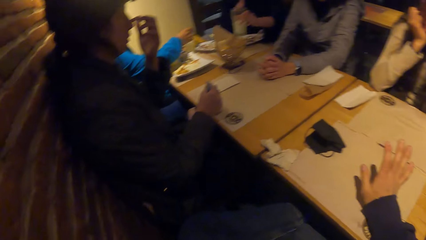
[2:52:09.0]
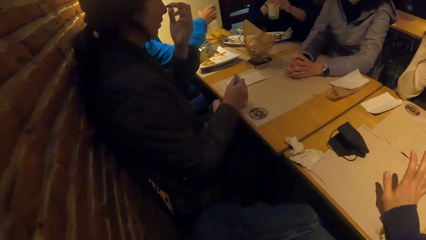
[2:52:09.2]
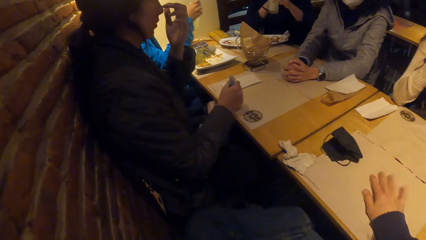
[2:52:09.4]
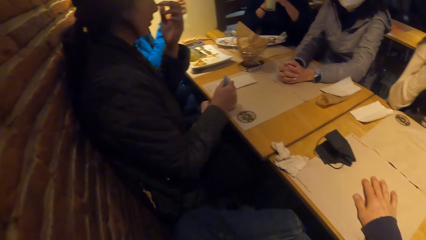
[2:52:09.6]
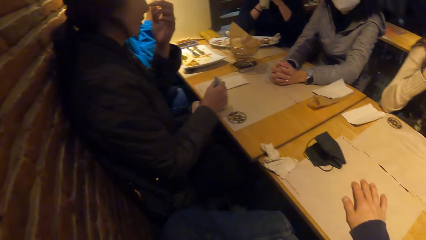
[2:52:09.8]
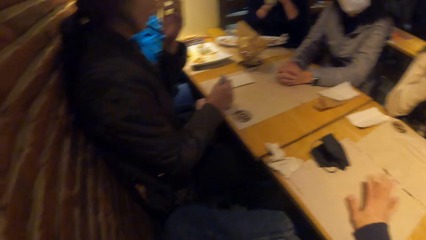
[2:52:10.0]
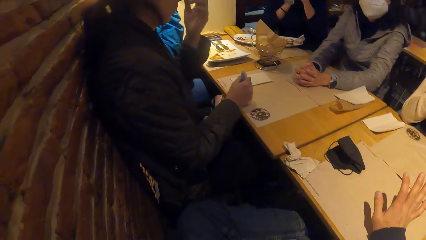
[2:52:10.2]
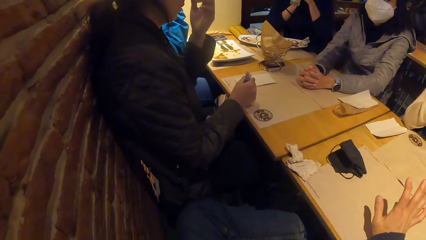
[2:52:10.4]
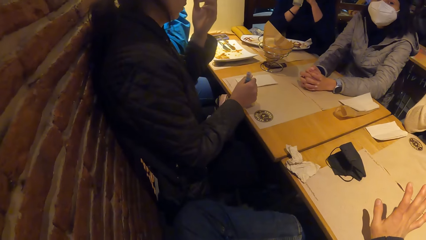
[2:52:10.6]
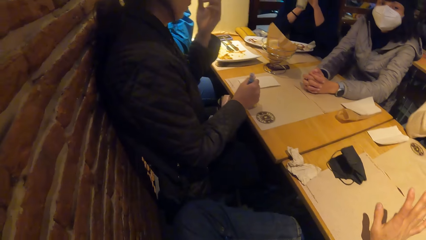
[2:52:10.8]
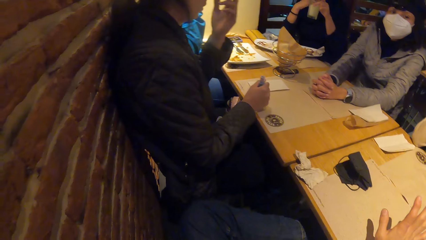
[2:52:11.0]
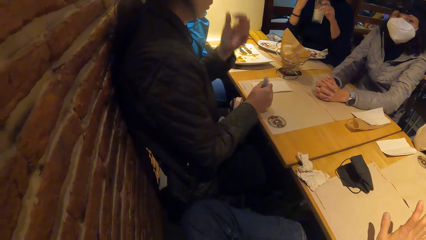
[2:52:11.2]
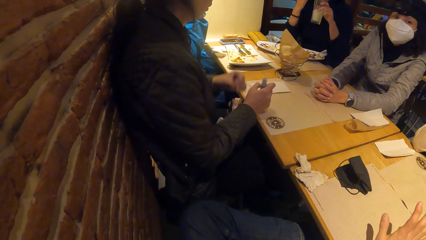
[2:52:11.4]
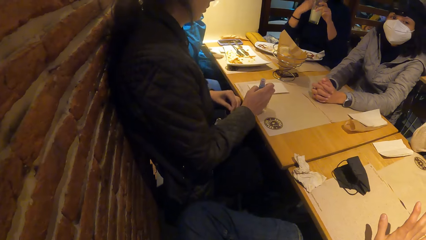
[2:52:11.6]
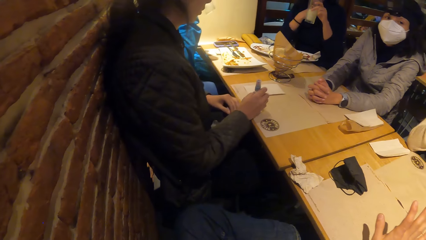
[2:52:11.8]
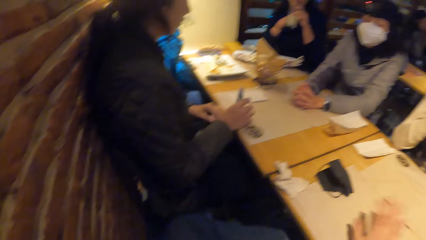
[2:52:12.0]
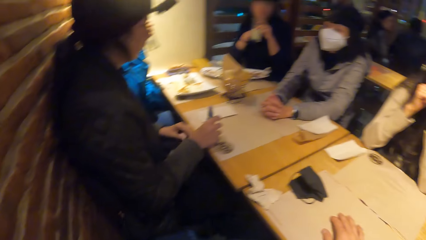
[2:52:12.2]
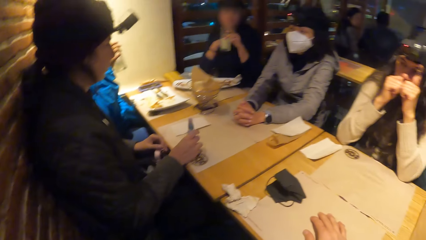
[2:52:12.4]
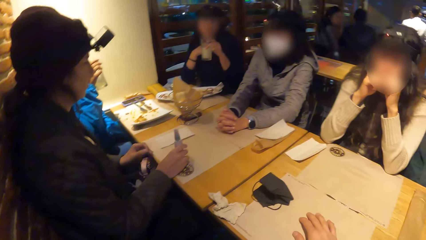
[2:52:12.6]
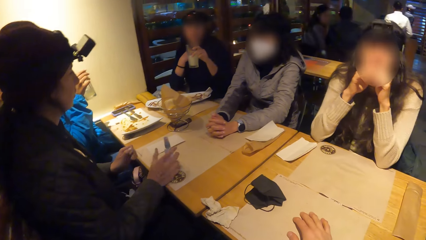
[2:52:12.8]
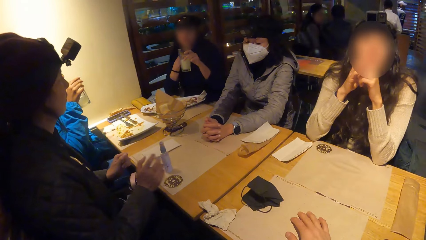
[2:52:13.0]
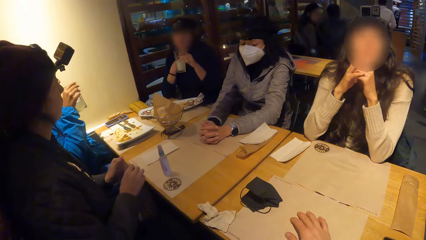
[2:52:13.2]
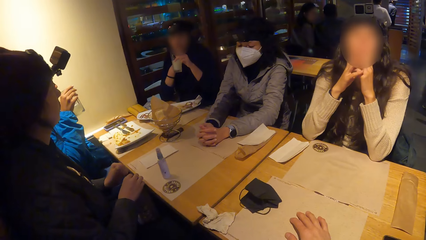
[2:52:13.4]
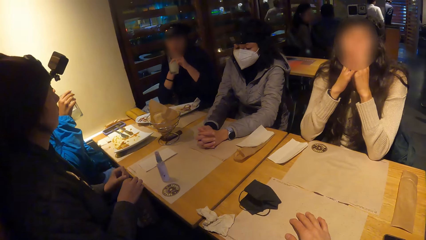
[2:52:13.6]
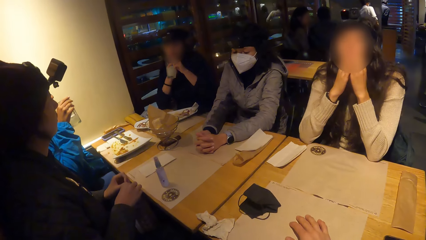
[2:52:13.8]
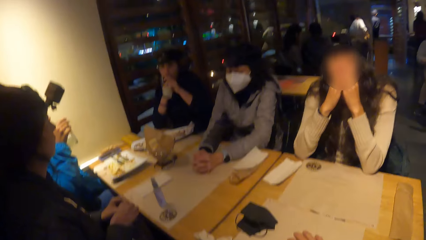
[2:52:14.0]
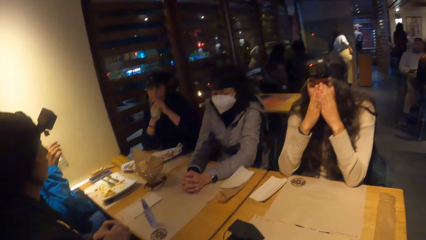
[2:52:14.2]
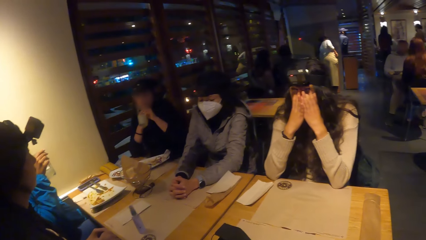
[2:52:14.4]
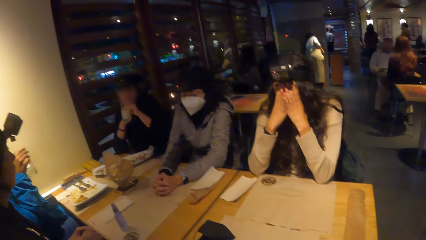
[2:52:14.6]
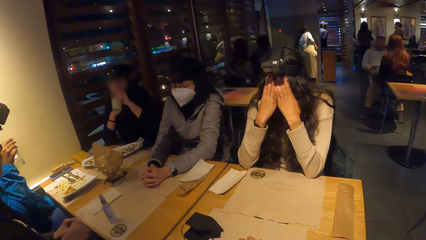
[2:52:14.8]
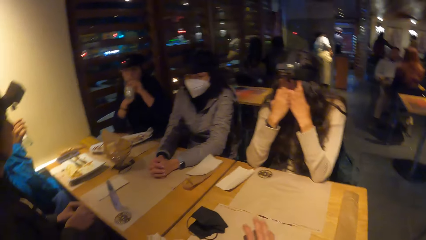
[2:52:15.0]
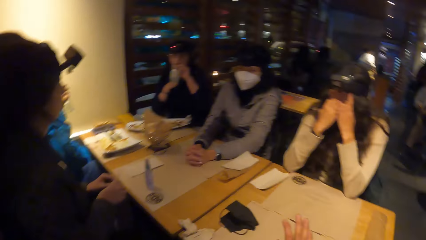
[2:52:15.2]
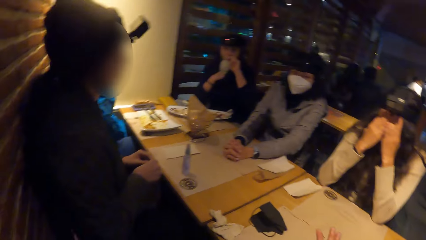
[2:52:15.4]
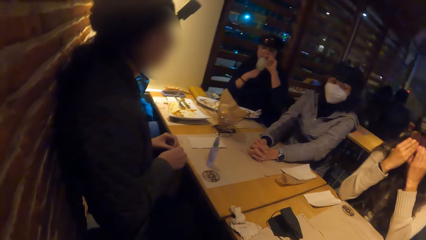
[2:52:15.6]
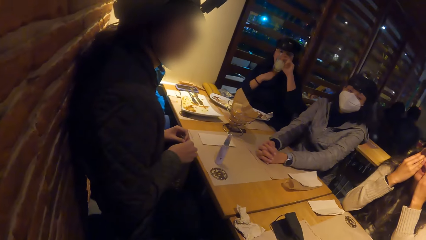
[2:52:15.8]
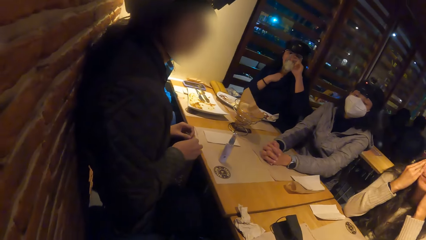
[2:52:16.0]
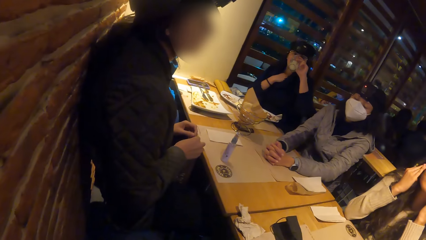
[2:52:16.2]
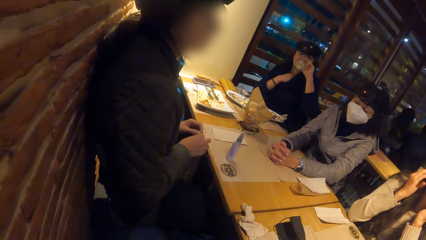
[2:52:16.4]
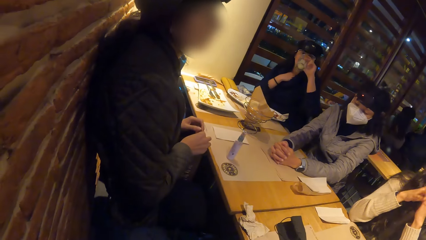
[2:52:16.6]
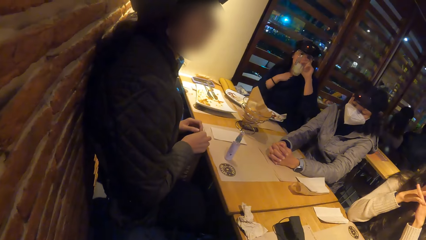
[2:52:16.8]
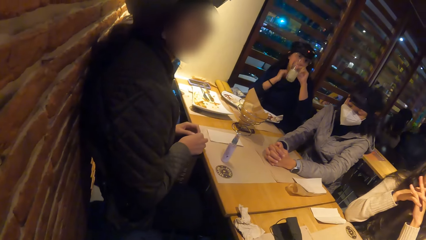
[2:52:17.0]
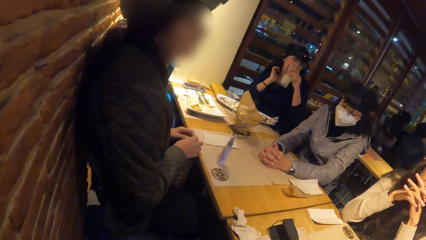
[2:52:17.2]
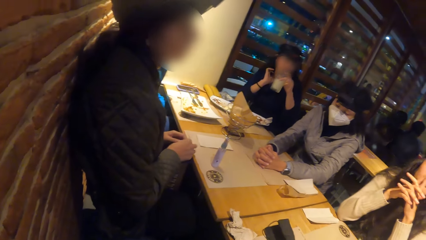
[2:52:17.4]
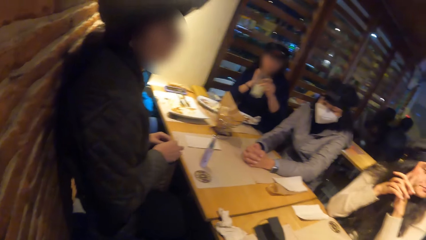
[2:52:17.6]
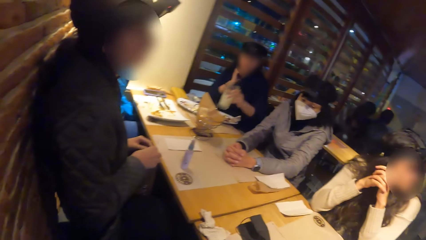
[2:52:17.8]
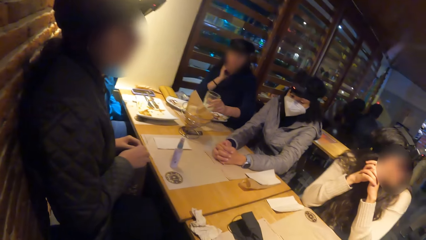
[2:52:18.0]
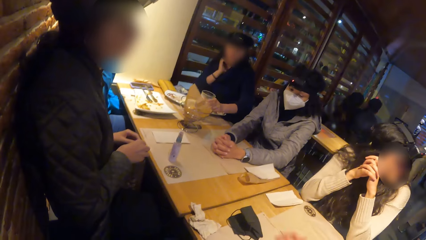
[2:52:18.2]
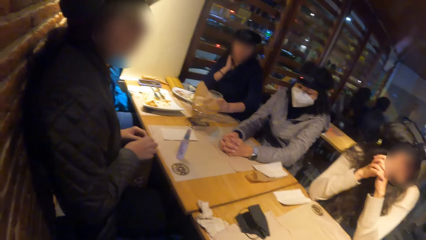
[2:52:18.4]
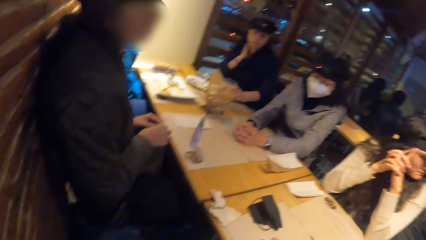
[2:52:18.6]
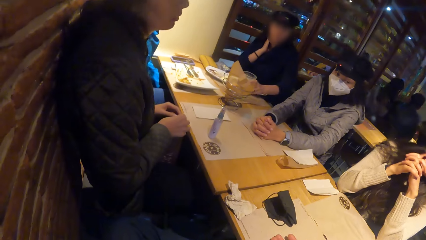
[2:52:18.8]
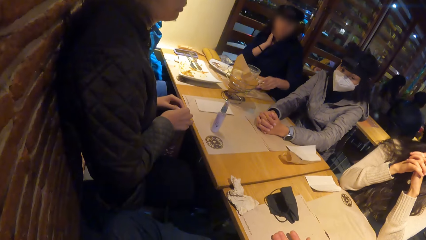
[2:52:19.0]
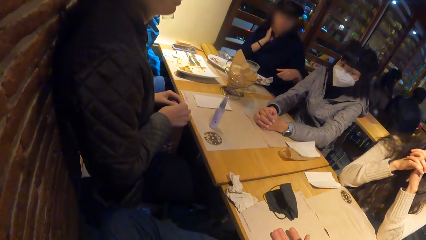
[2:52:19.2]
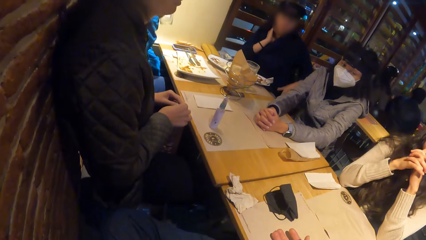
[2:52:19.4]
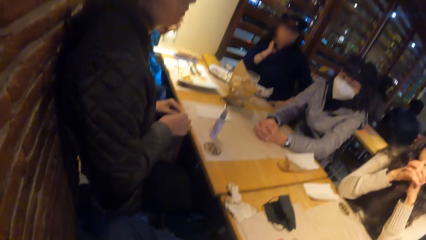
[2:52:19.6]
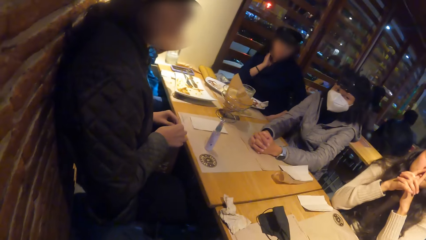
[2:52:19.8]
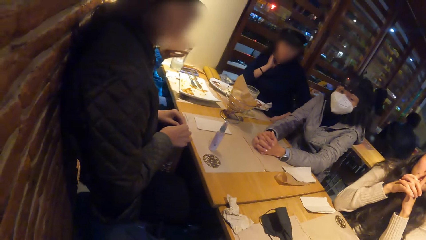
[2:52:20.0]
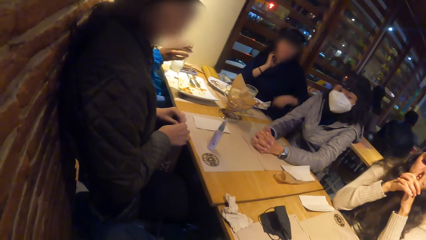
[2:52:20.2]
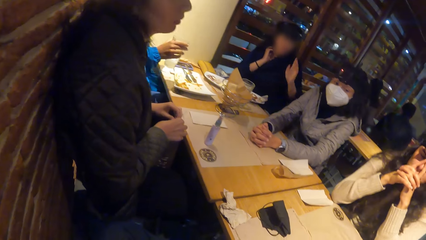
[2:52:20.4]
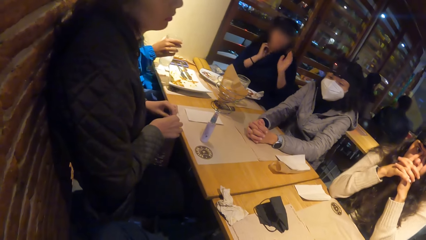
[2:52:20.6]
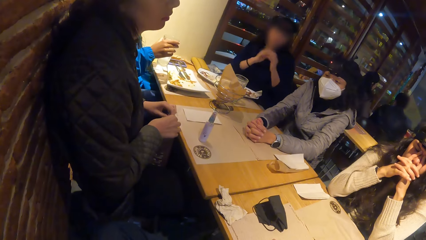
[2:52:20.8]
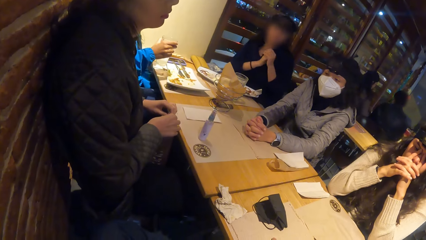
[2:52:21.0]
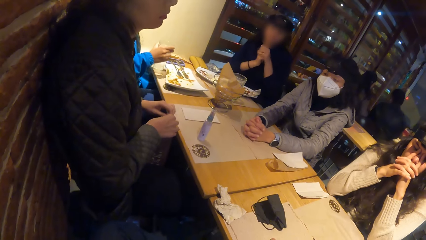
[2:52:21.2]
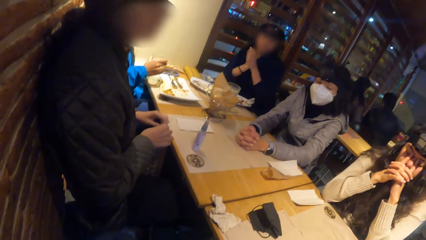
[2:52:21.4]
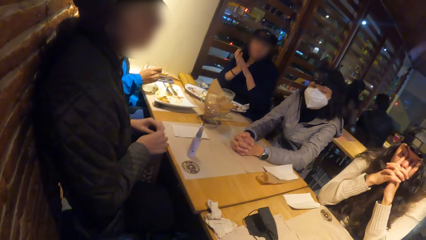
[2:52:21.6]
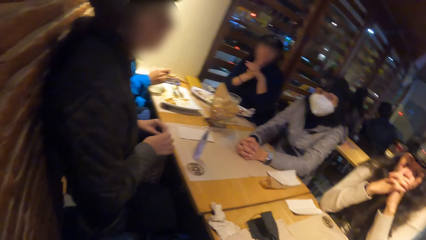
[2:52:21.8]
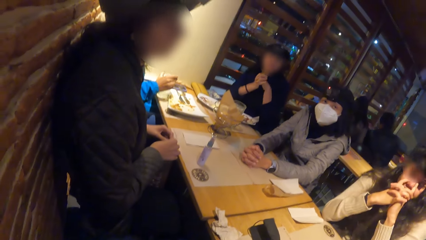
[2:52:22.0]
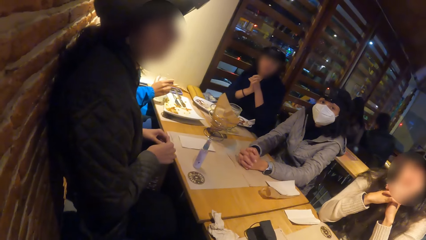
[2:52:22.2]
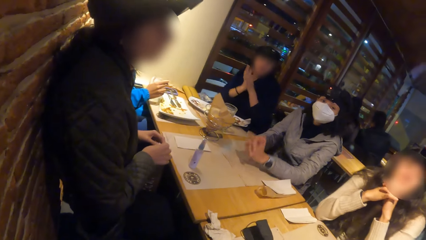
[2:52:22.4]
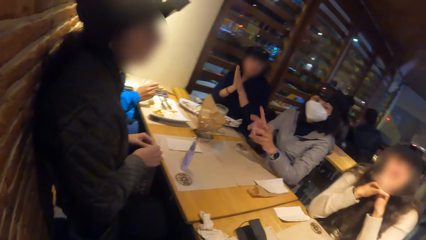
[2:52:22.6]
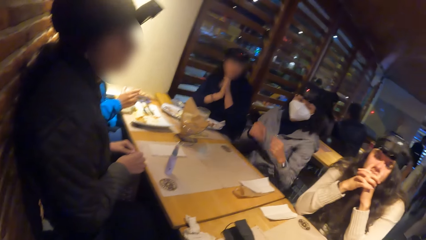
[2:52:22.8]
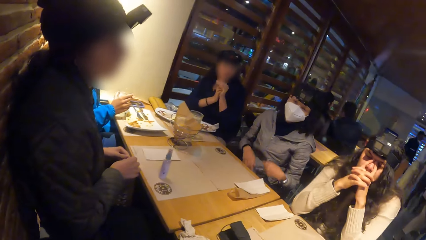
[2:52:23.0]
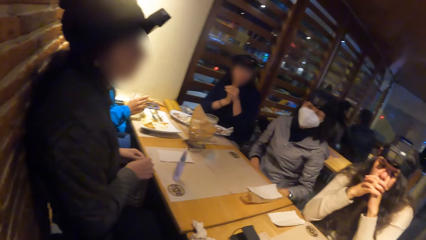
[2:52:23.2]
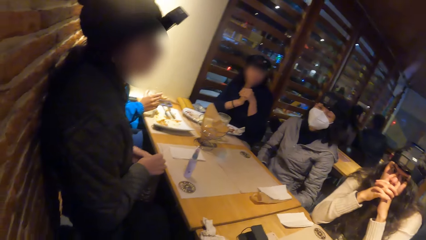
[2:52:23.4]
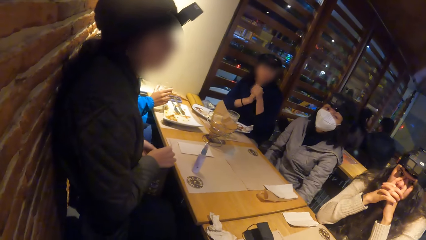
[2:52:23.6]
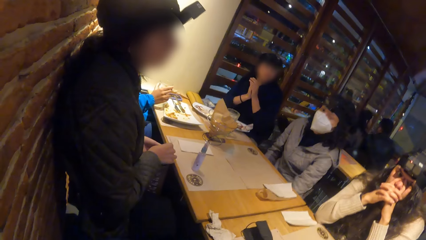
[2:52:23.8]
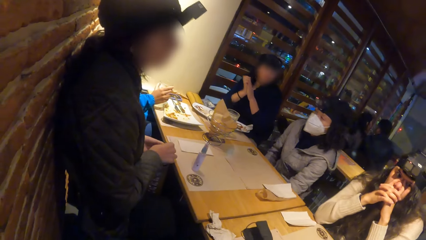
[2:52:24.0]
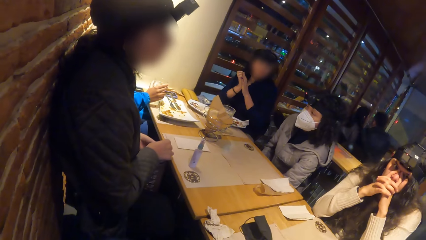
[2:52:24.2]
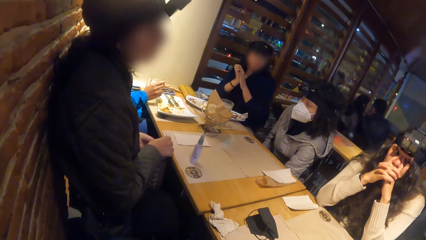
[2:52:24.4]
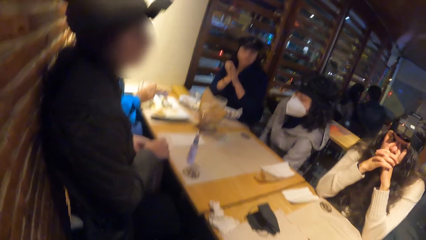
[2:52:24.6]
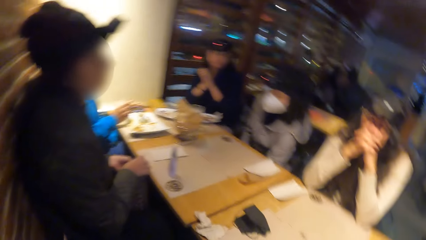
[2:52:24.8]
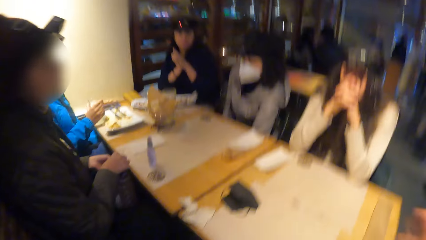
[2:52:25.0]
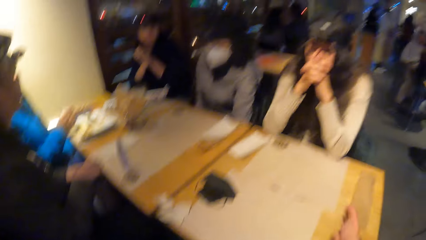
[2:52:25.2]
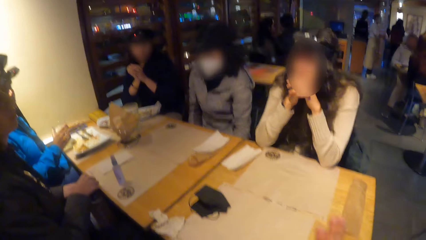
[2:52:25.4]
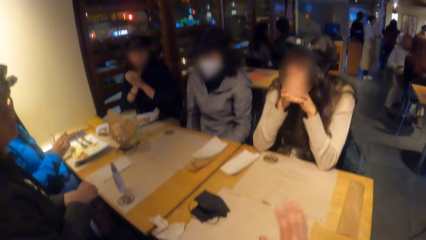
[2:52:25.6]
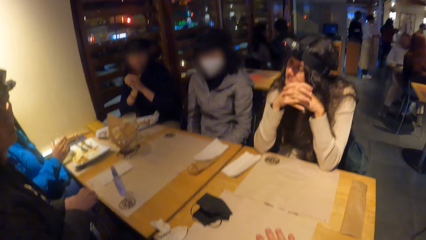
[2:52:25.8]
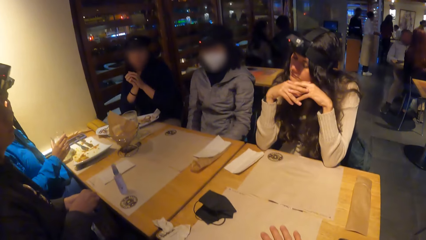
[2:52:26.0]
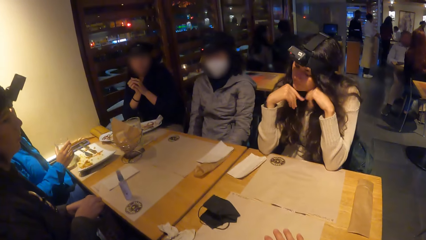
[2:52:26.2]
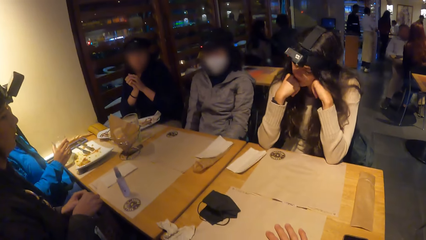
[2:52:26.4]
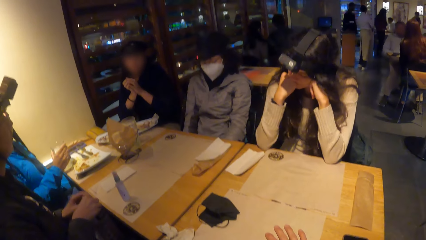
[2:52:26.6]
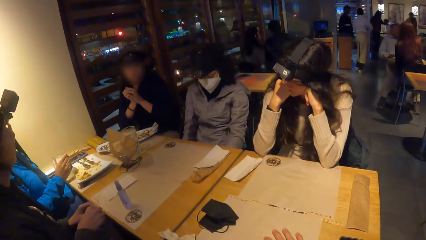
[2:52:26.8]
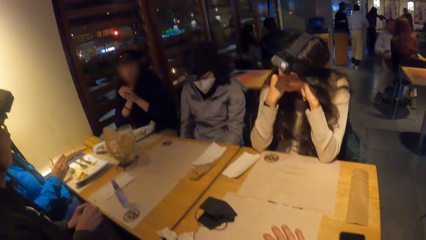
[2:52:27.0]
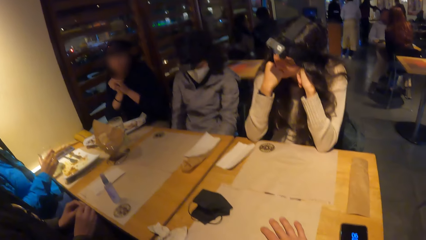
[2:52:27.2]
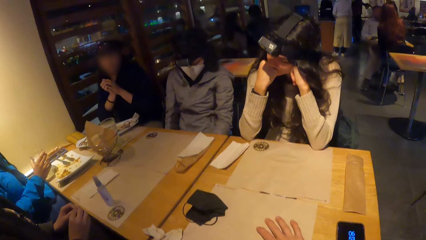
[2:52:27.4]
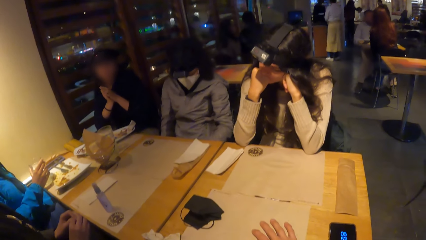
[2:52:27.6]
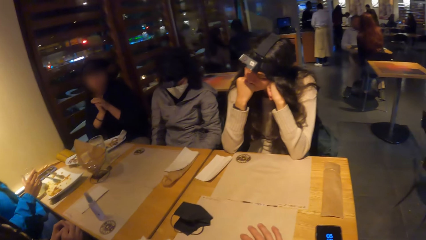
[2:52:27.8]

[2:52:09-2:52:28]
A woman picks up the glass of lemonade on the table with her right hand. Another woman drinks from the glass of lemonade in her left hand. The first woman drinks from the glass of lemonade in her right hand. The second woman drops the glass of lemonade on the table mat on the table with her left hand. The first woman drops the glass of lemonade on the table mat on the table with her right hand.
